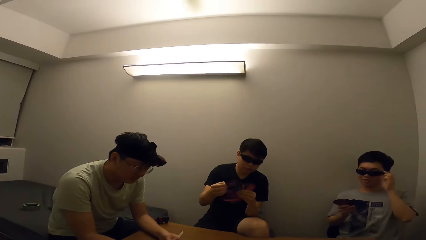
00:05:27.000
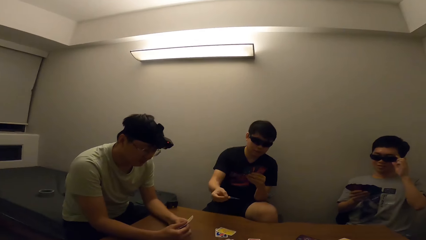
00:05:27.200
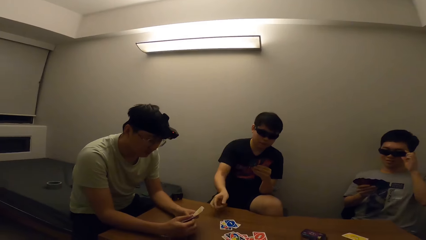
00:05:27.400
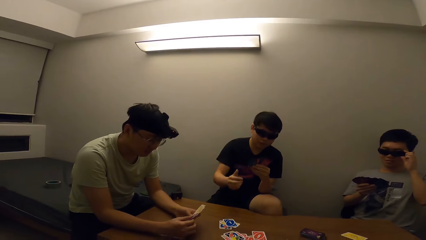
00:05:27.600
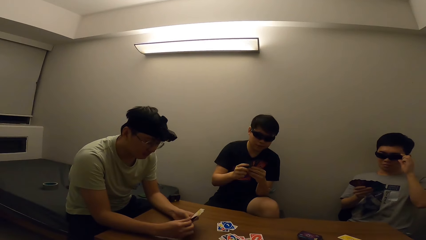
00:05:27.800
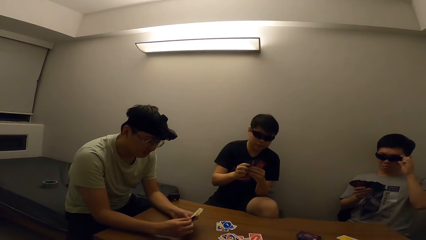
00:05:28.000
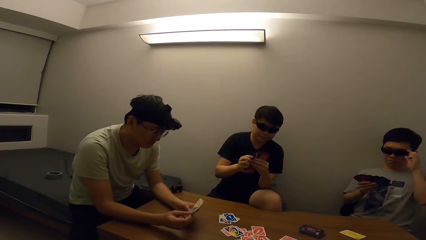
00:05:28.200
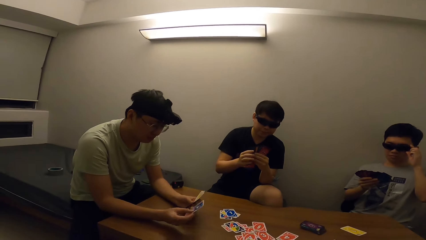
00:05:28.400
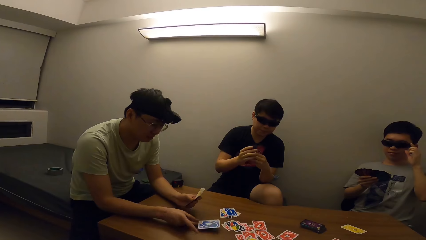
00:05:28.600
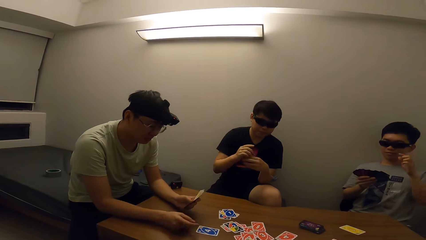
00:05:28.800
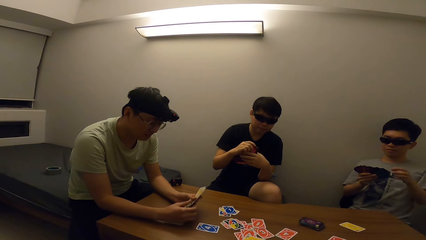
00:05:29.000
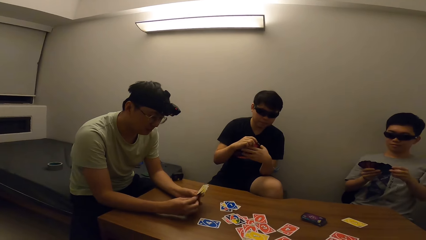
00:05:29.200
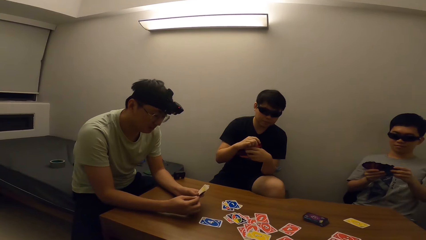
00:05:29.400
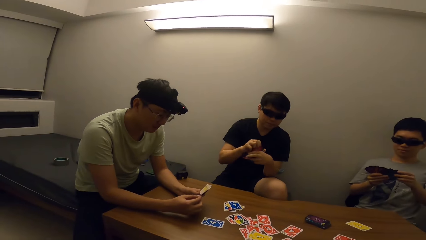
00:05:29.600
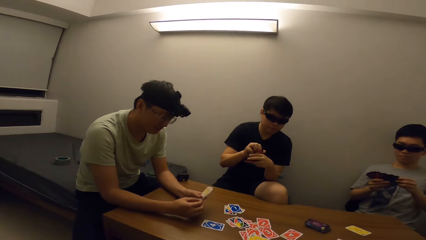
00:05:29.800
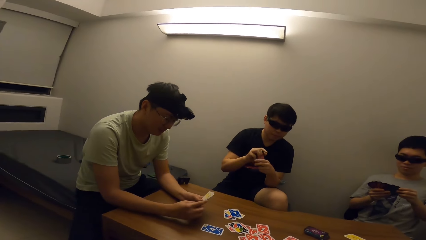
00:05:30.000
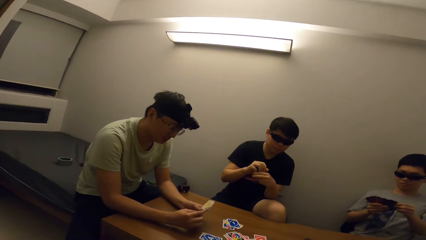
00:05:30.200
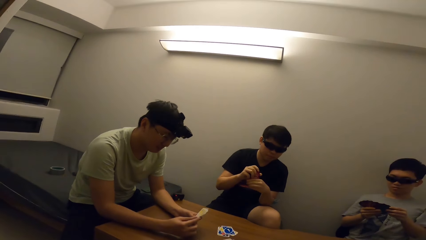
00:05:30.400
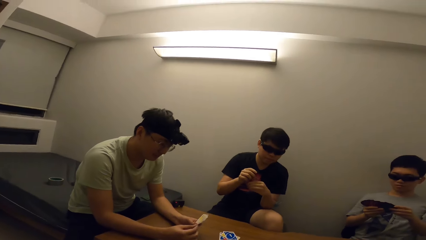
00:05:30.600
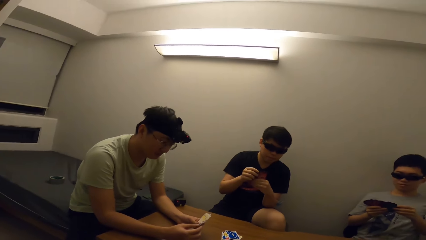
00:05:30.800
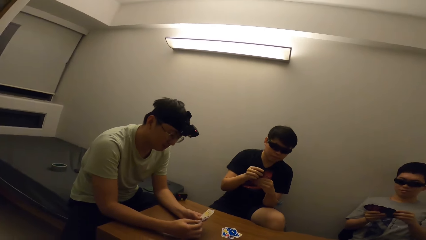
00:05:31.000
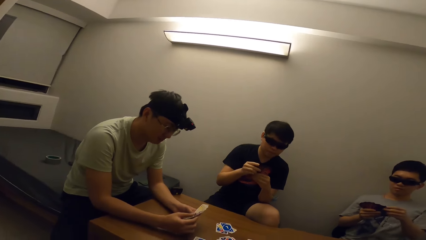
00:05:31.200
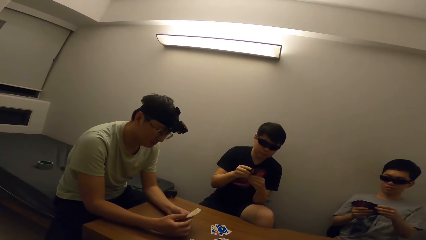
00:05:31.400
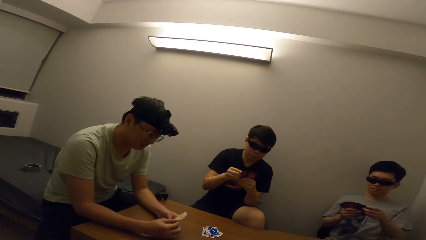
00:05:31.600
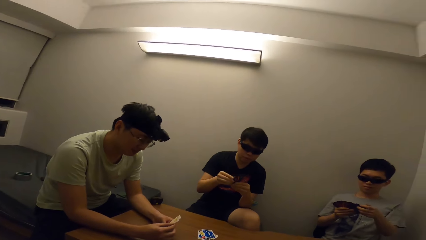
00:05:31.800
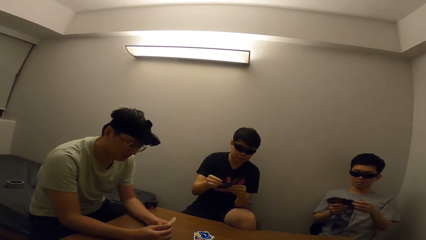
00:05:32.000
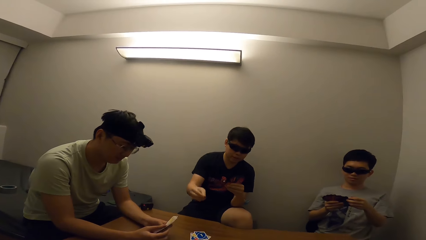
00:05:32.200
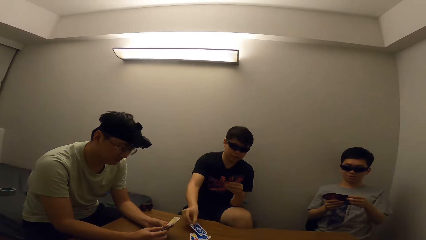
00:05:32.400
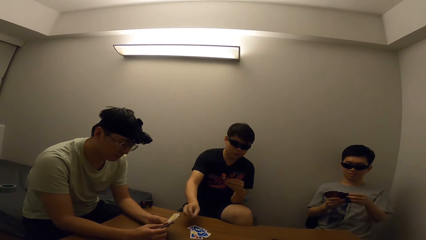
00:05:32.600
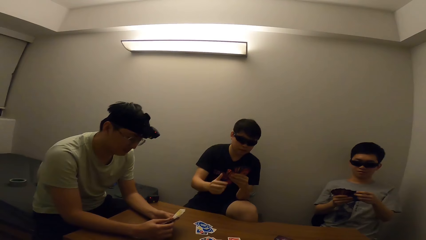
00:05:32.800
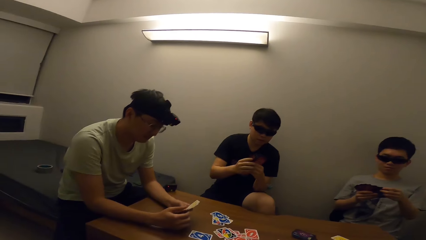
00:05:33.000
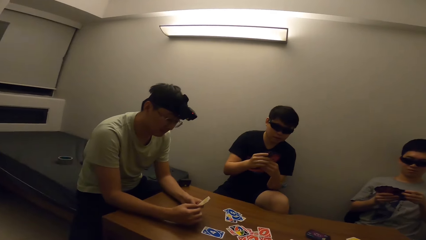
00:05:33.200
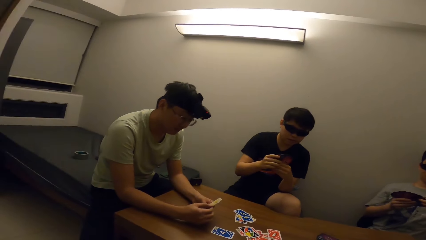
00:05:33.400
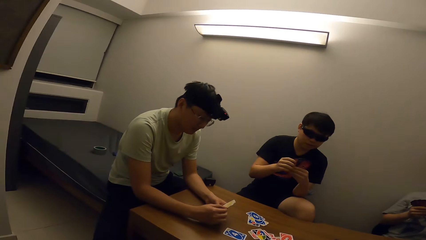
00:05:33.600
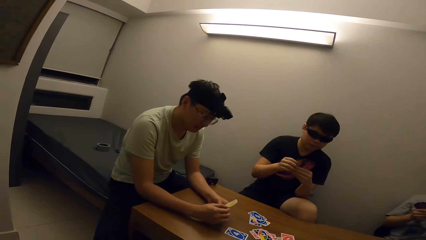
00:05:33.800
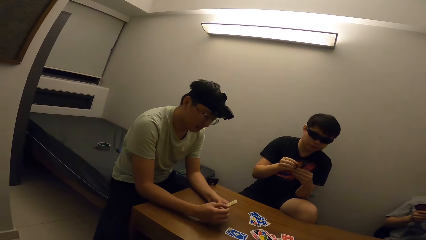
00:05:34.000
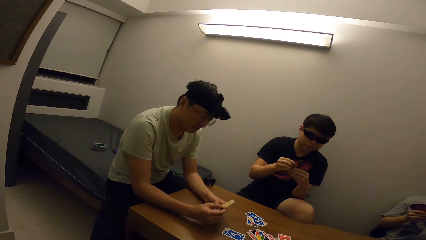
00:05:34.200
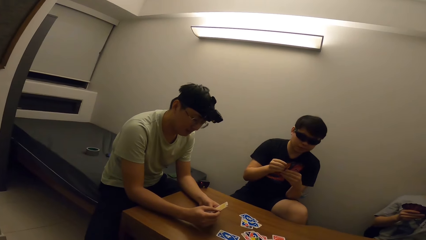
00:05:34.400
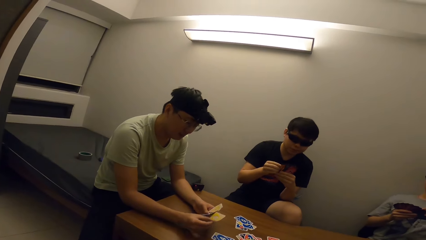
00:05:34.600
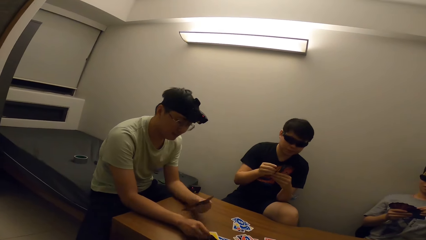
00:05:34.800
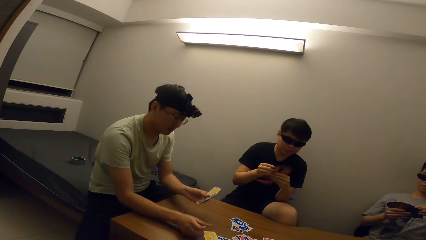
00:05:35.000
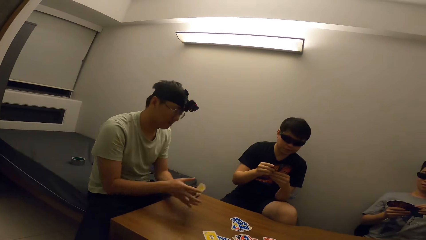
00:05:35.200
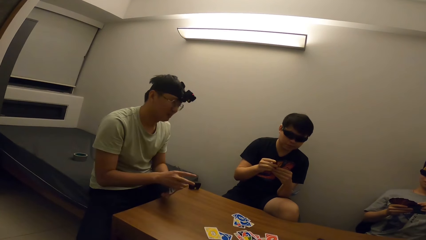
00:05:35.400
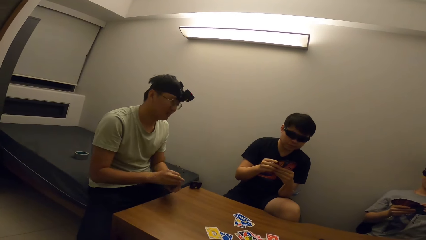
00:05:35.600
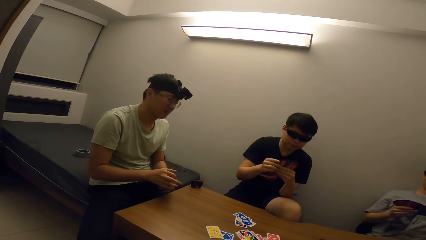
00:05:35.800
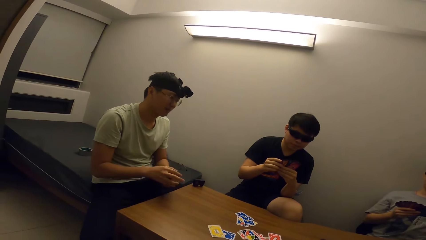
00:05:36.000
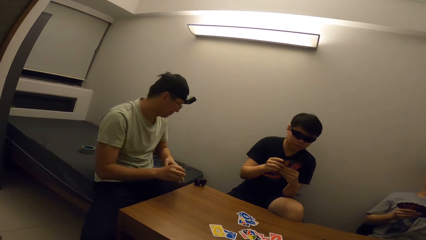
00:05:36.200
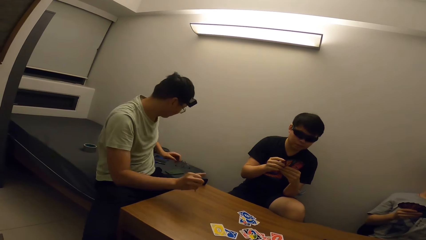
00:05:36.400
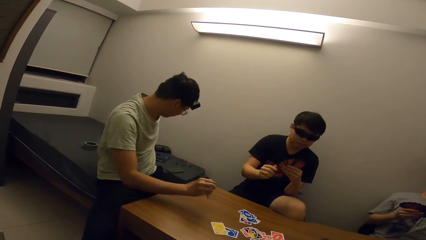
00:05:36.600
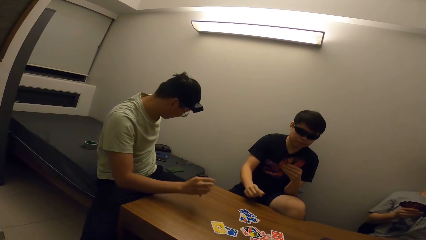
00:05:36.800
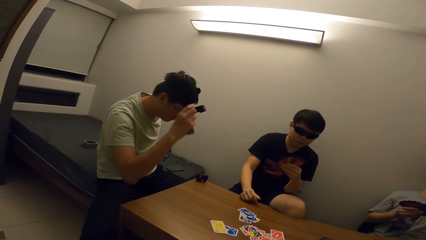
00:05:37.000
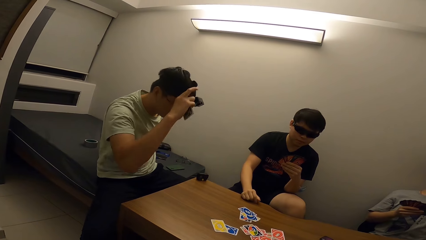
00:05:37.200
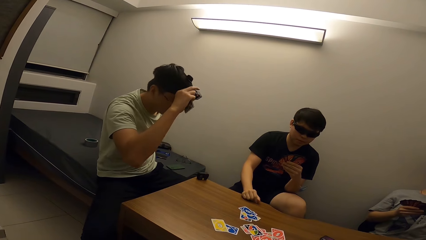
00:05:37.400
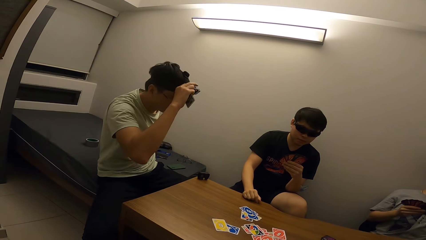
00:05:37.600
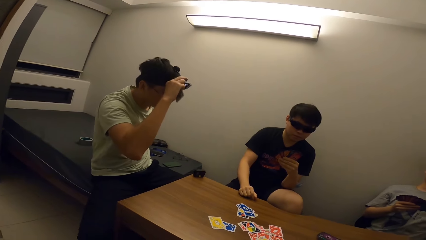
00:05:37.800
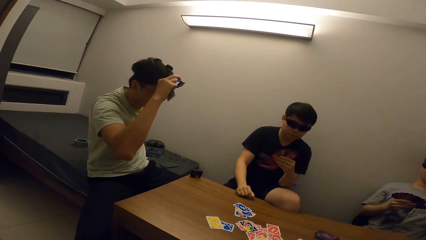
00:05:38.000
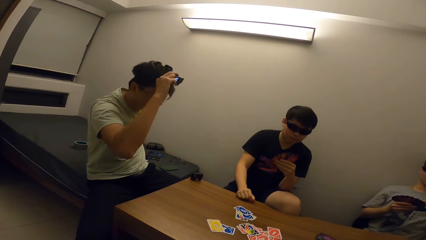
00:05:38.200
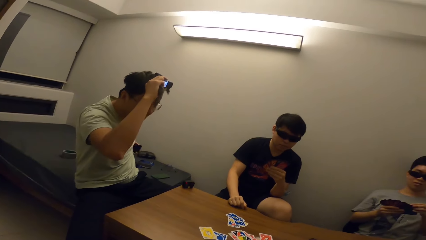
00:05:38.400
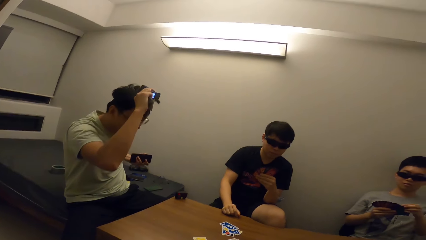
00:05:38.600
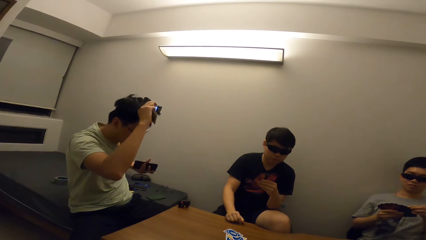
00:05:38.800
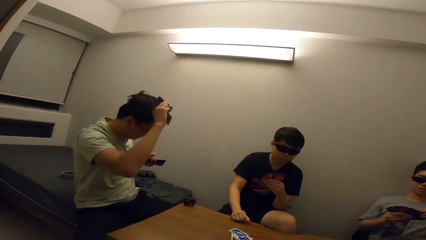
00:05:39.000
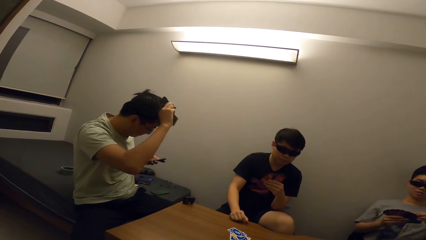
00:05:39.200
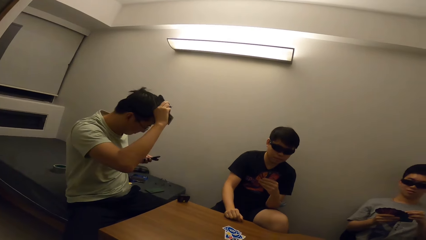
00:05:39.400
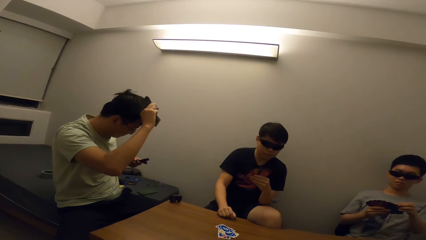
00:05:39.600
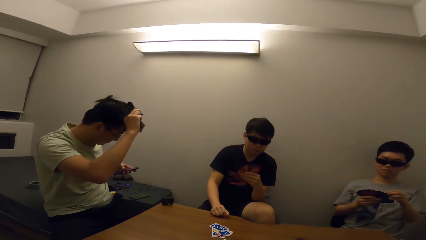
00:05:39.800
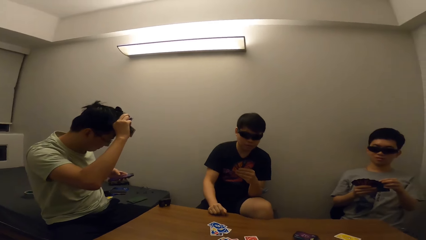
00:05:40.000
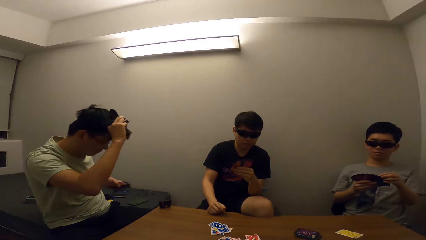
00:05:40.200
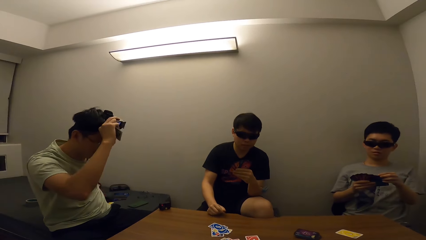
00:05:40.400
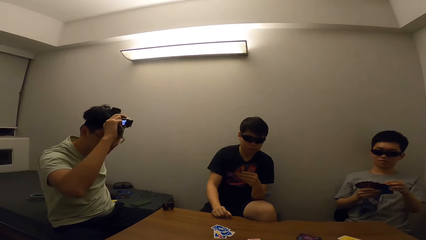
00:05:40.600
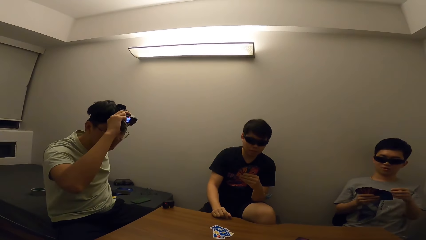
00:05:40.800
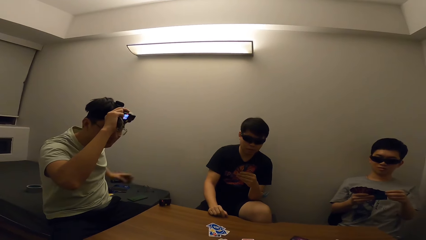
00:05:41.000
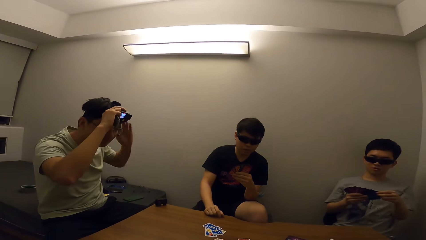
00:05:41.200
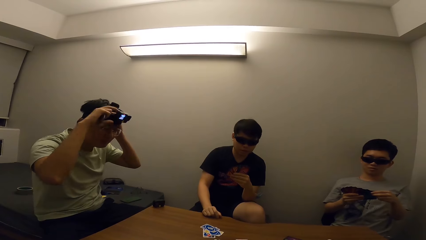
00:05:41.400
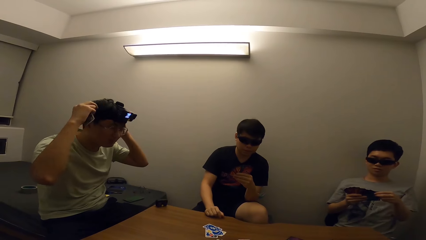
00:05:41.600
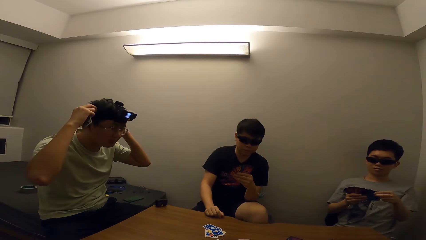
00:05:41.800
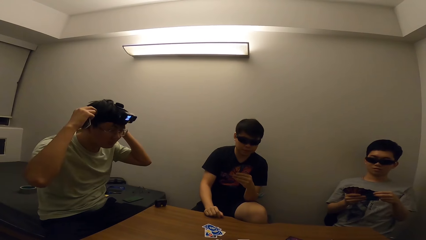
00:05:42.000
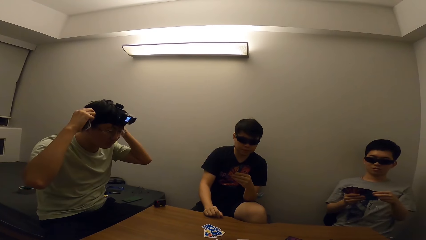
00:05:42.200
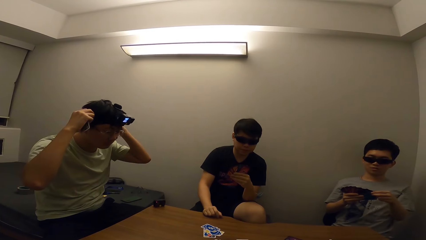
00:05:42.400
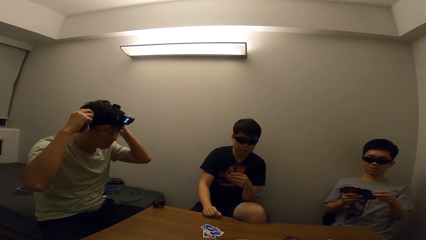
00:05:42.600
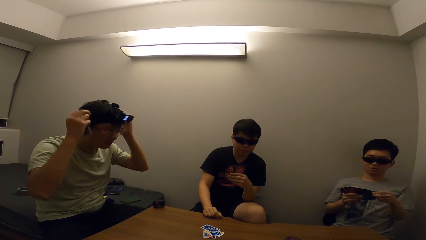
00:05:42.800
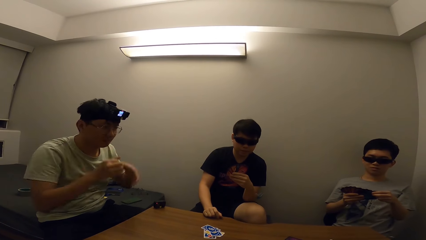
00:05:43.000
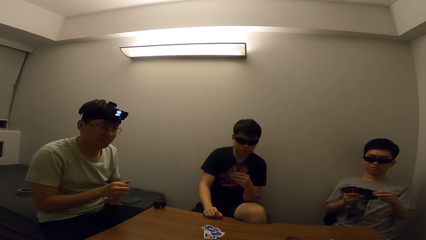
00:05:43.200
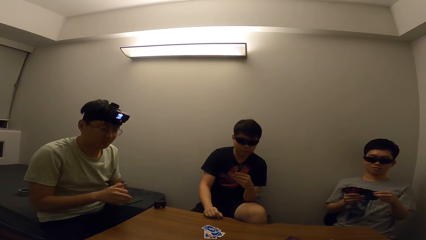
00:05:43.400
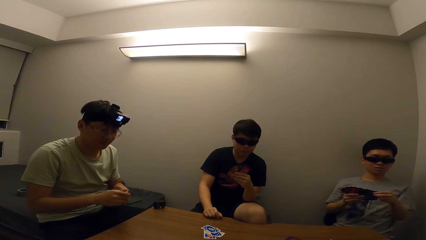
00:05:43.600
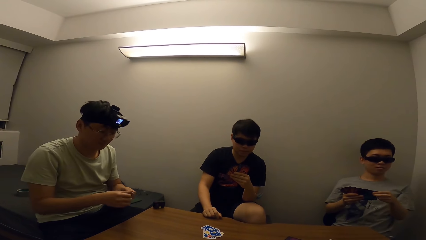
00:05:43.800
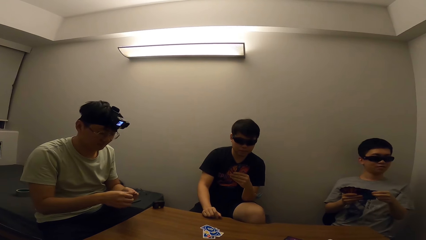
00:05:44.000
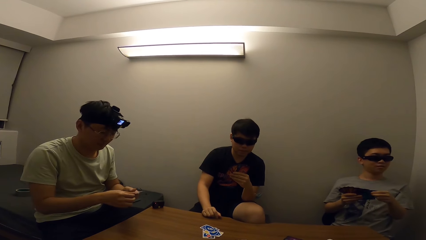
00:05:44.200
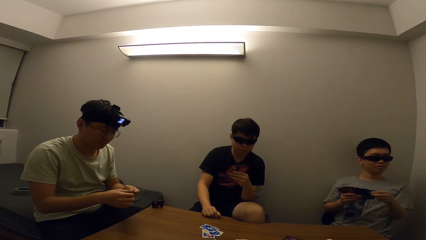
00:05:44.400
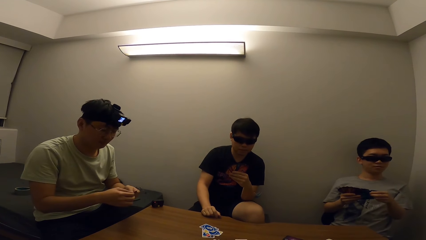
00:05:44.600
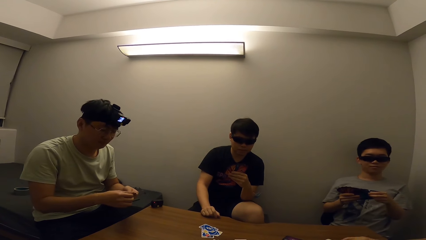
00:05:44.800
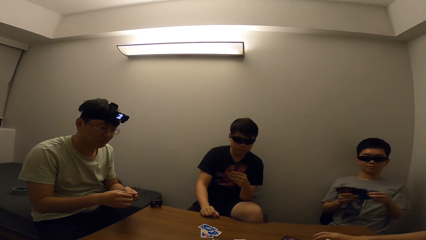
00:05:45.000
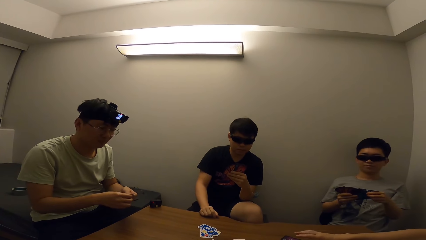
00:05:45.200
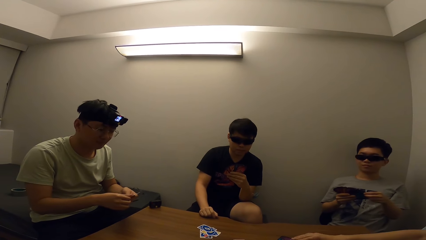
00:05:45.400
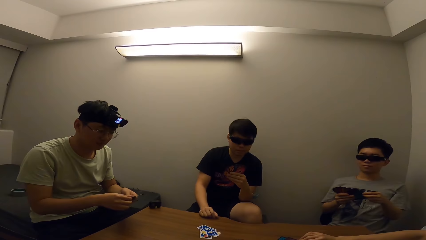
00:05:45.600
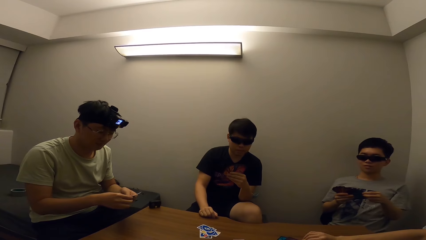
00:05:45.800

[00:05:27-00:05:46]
A man drops cards on the table. Another man drops cards on the table. The camera wearer stares at the other man. The first man drops cards on the table. The other man drops cards on the table. The other man touches his head, stares at his phone, and touches the head strap camera. The camera wearer stares at the other man.
